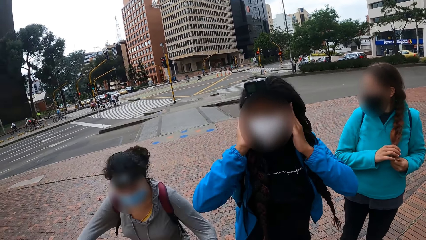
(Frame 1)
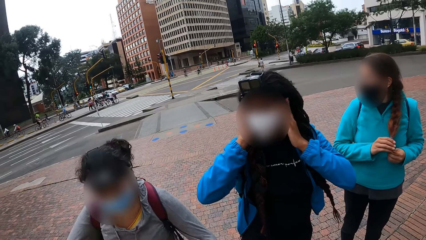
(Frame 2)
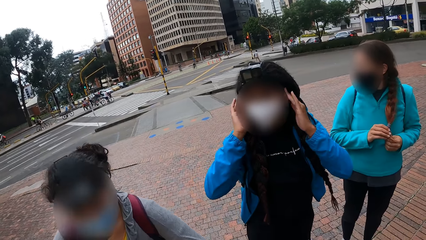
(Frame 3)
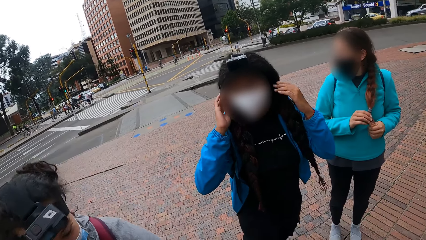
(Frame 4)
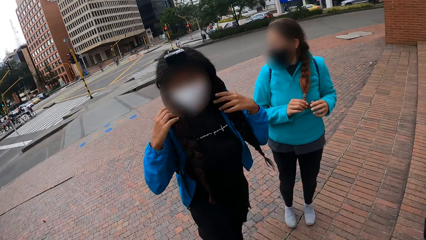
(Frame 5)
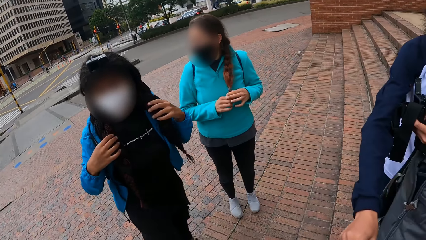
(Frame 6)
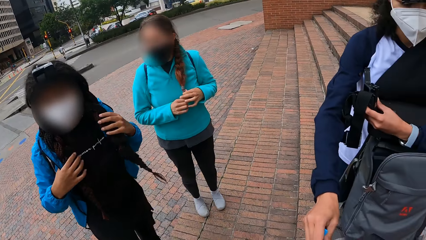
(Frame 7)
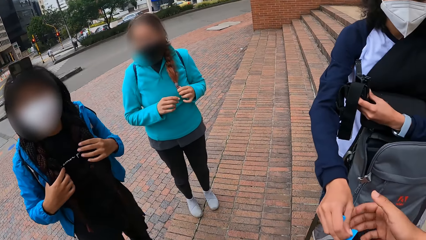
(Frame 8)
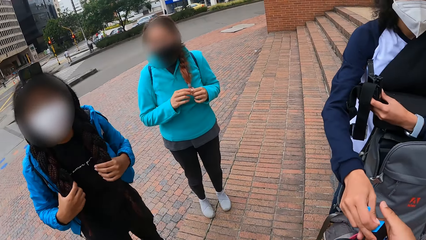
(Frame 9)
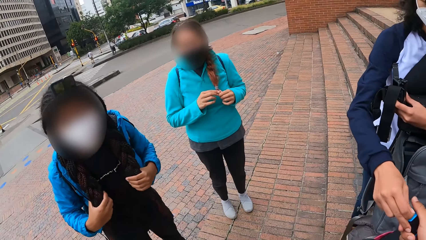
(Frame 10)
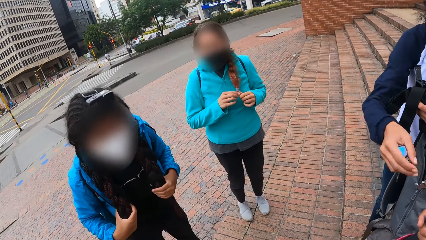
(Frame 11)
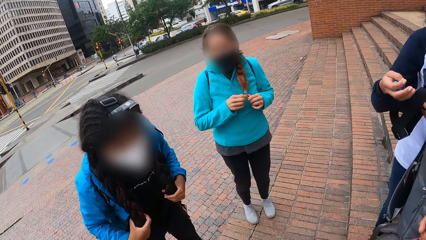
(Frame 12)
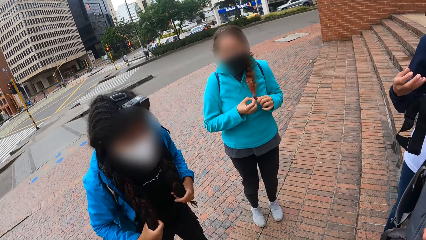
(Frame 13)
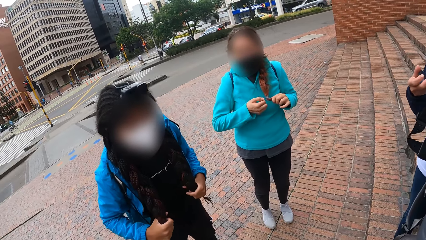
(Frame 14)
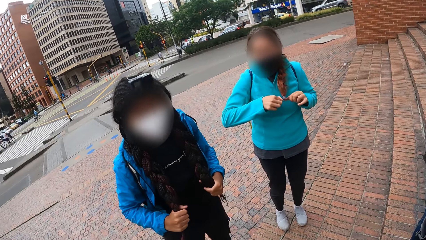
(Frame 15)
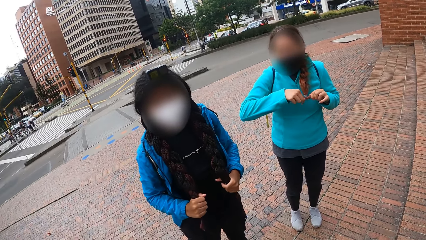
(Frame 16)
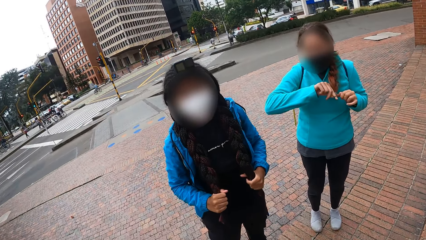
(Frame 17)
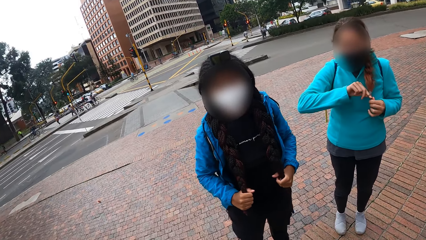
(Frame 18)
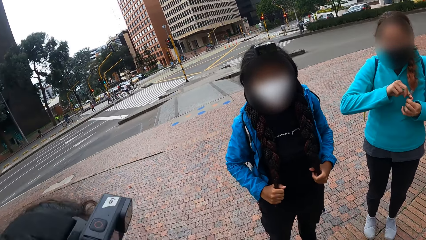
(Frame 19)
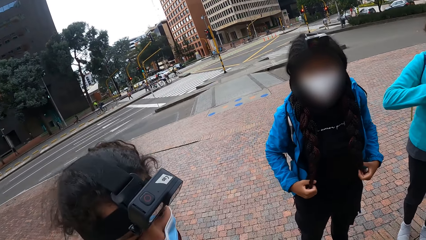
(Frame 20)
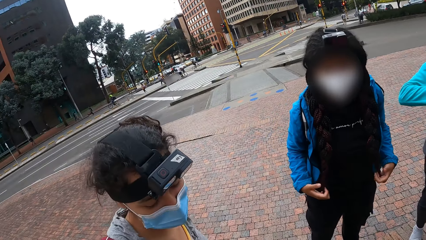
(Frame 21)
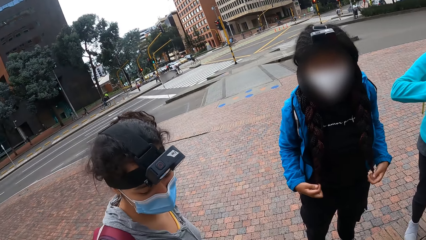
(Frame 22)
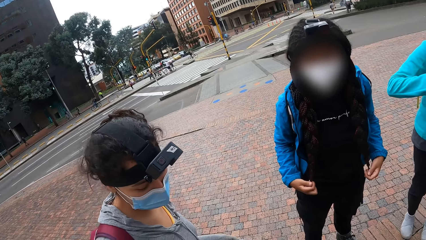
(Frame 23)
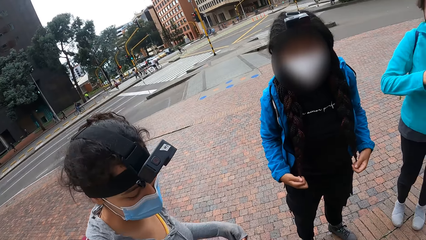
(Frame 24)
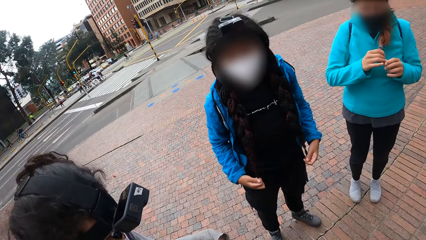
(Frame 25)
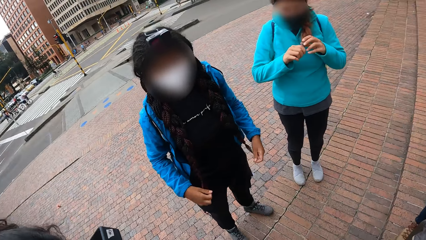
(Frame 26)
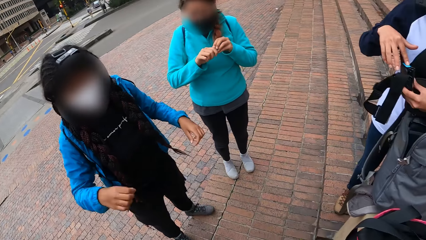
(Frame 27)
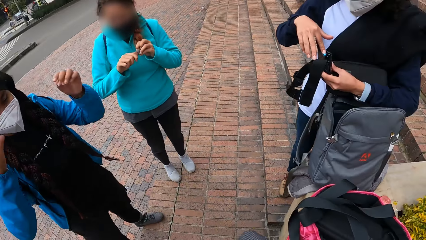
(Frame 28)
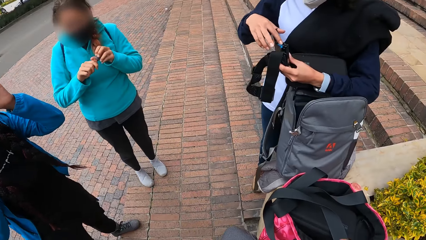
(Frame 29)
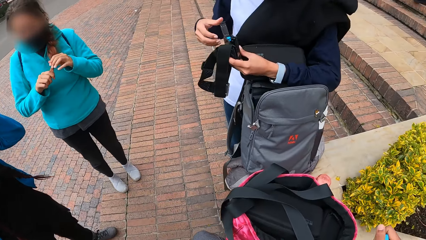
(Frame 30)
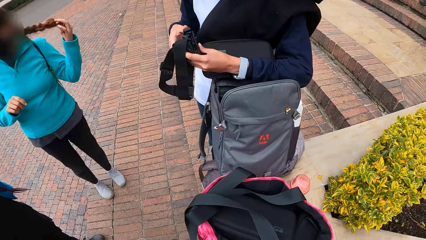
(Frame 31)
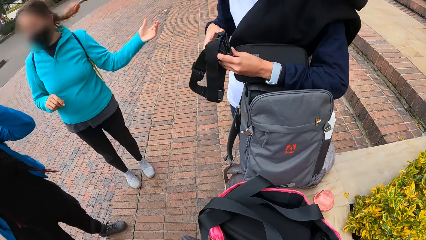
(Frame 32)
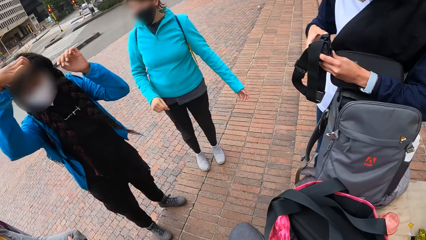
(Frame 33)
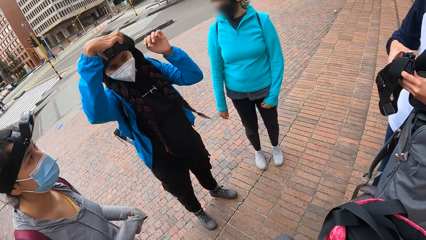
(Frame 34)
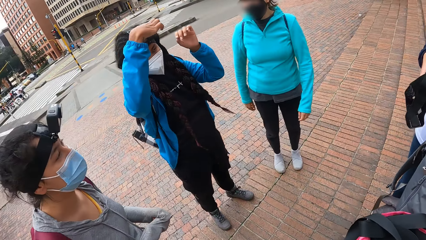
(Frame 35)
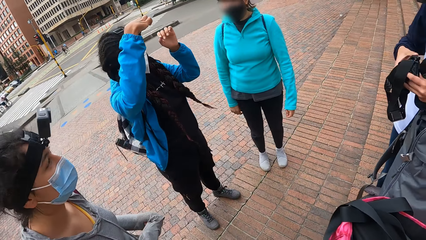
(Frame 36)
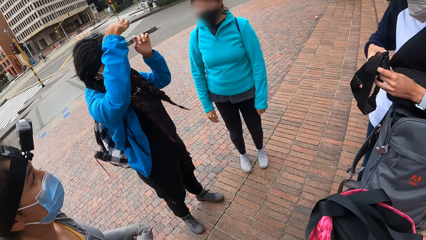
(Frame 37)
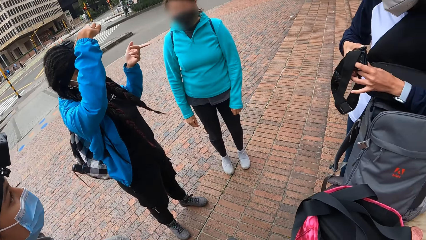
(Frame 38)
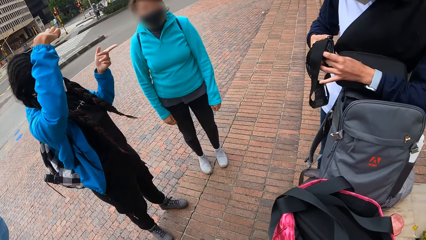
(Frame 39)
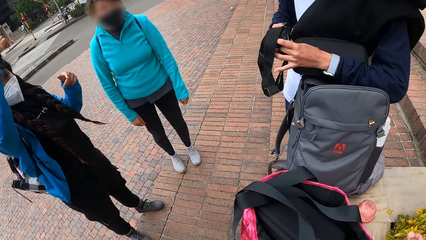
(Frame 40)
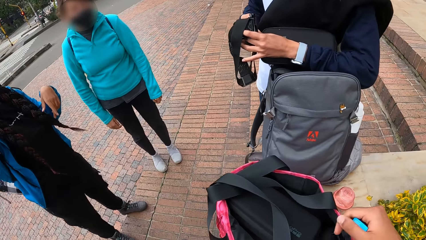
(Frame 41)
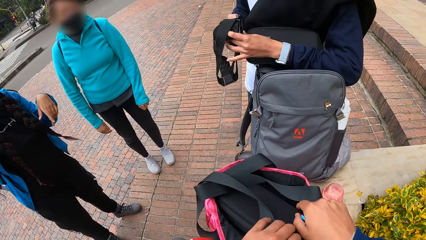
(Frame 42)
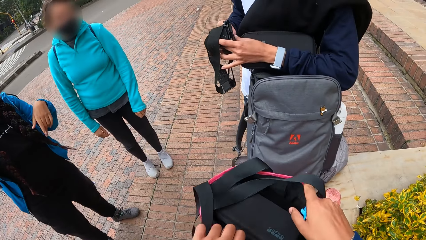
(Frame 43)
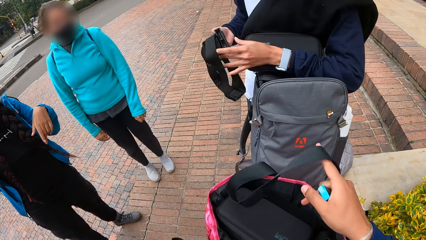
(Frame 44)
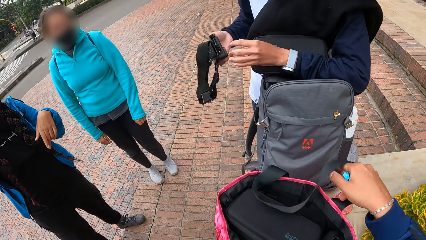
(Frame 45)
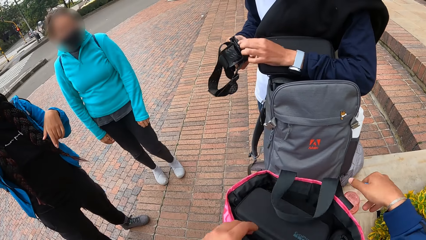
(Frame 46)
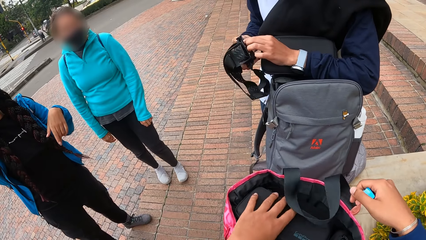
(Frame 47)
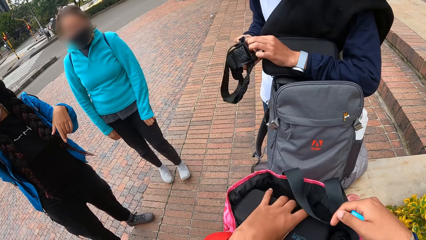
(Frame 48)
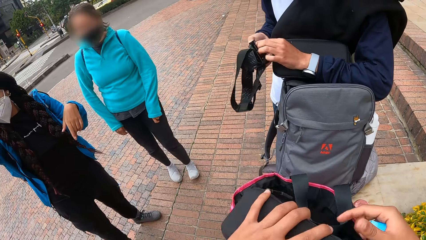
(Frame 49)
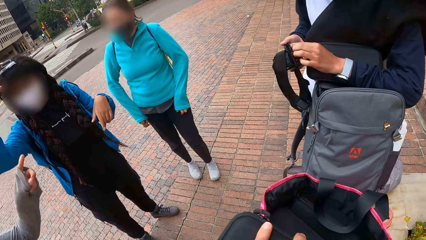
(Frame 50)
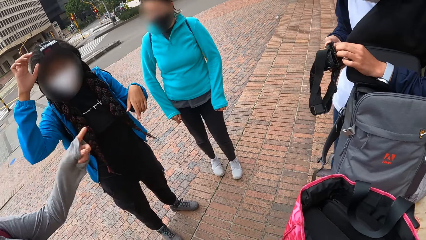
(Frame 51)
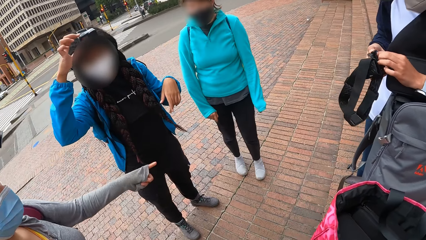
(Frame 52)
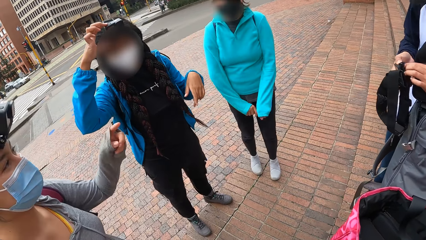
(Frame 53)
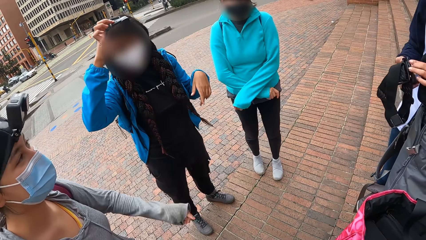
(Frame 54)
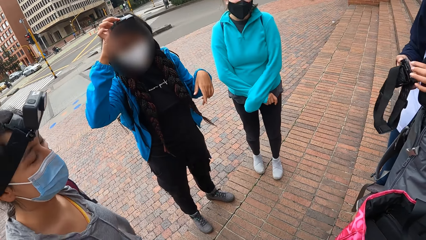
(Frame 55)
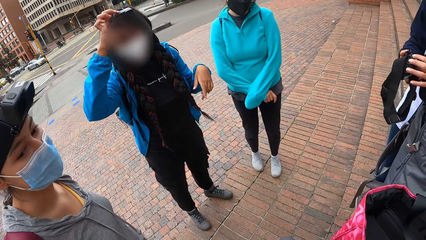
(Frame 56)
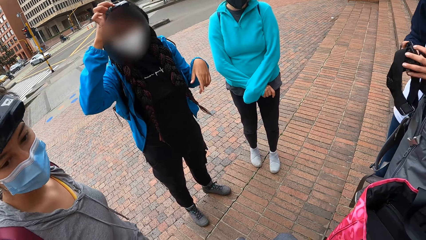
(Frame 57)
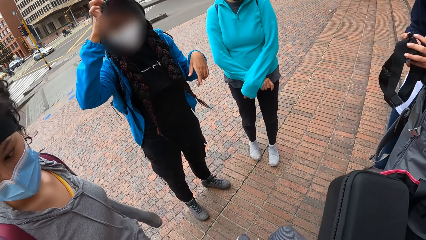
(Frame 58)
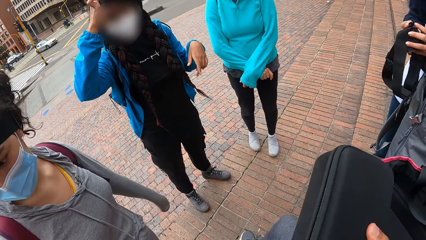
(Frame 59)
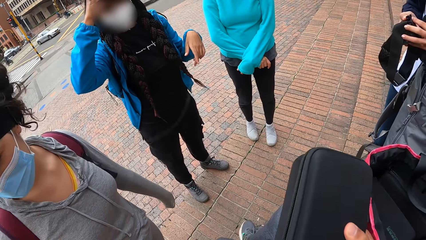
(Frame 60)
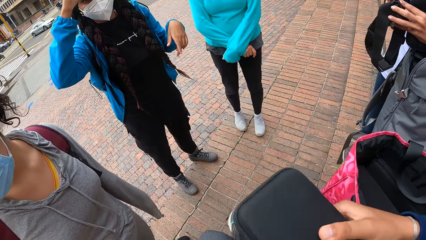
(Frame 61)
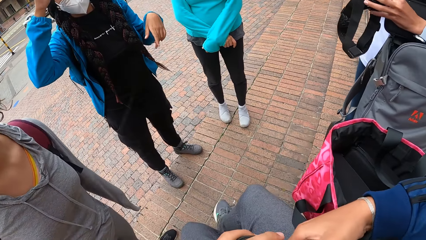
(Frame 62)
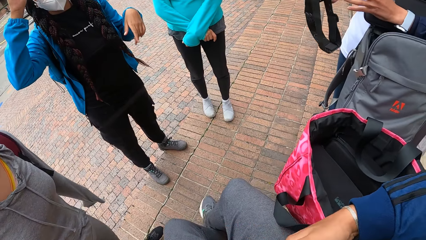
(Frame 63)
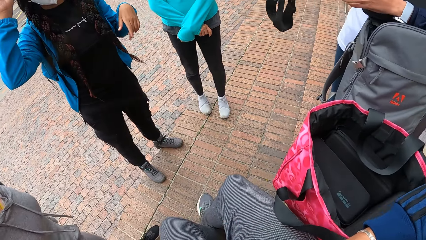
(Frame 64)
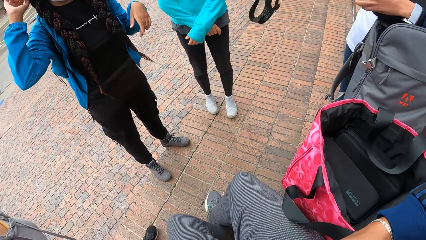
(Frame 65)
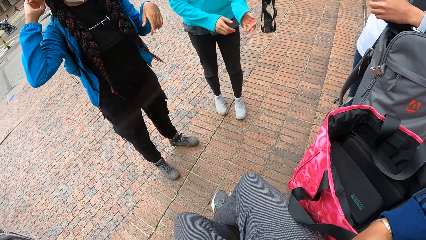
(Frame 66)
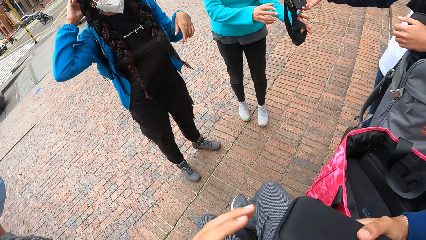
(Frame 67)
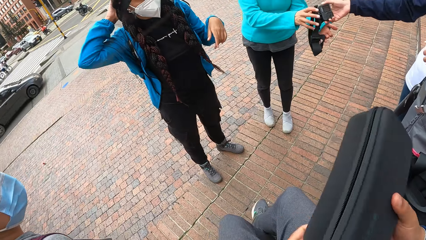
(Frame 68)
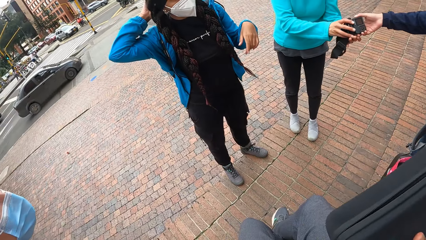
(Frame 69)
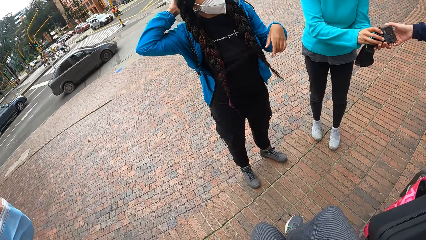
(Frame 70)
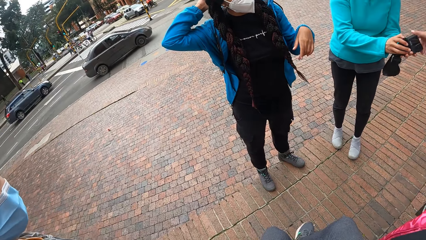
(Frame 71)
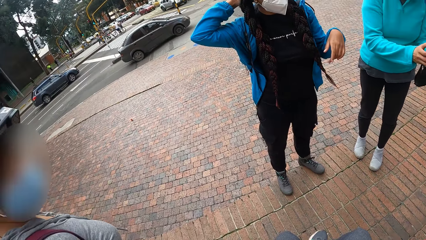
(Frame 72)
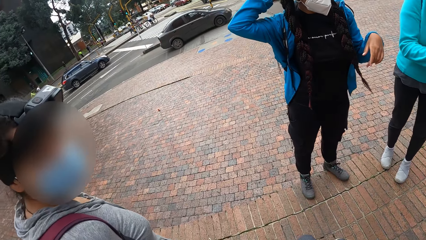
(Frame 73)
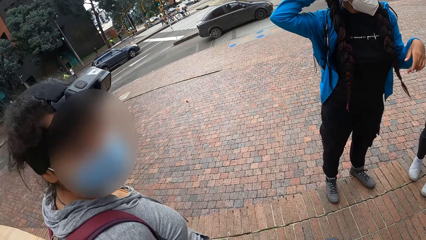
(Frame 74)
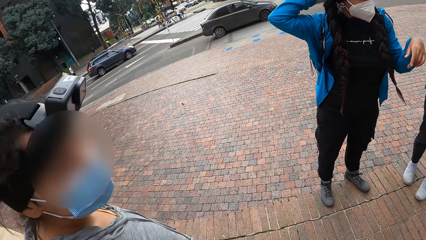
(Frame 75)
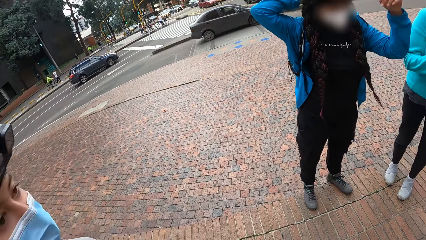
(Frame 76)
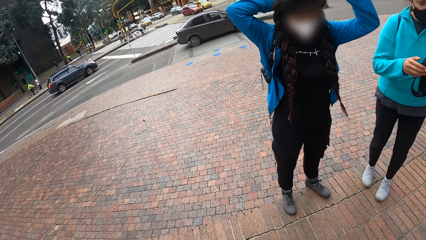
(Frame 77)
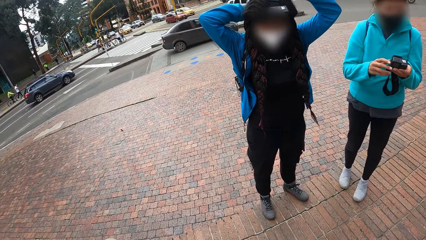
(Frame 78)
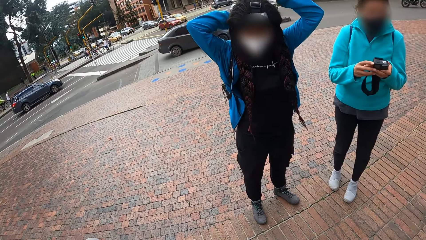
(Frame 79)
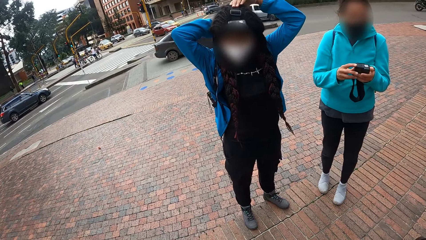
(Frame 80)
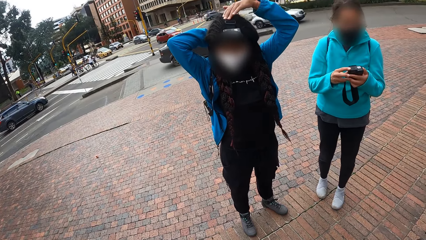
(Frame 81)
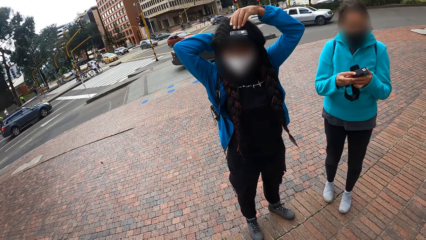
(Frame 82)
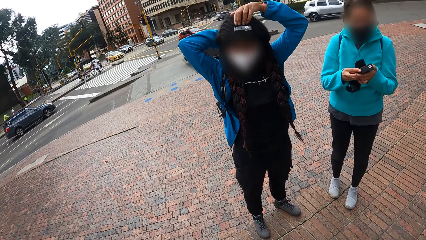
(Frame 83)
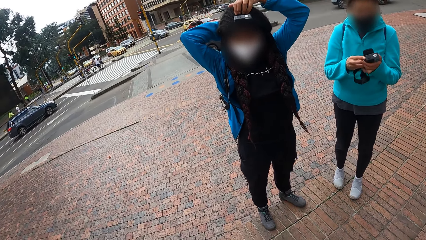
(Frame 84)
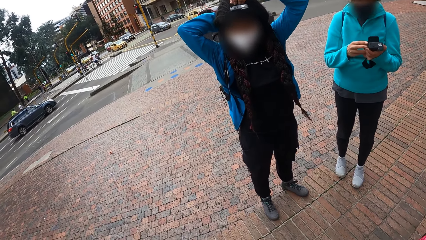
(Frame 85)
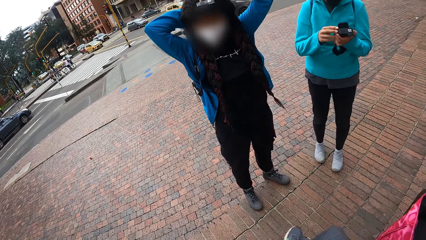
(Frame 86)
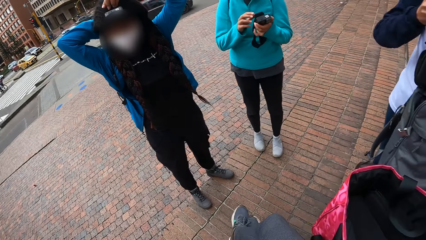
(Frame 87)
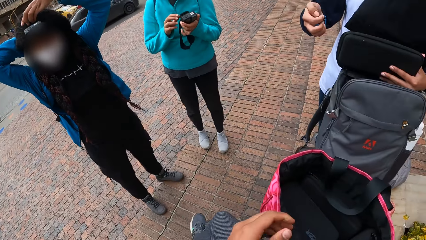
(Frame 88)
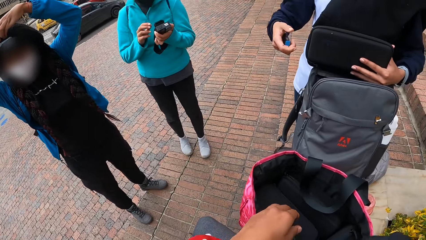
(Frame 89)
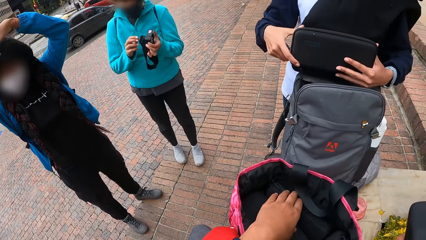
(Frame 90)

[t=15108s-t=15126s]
A woman holds her hair in her hands. Another woman places a battery in the right hand of the camera wearer. The camera wearer takes the battery from the second woman. A third woman flings her hair with her right hand. The second woman closes a battery compartment of the camera with her right hand. The first woman operates the camera on her head with her right hand. The camera wearer picks a purse or bag from the knapsack with her left hand. She holds the purse with her right hand and turns the bag. The second woman hands the camera to the third woman with her right hand. The first woman adjusts the camera on her head with her hands.
